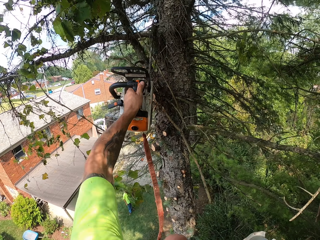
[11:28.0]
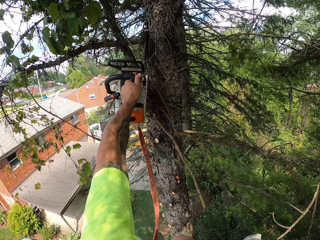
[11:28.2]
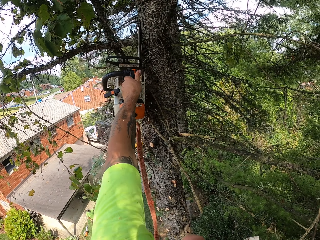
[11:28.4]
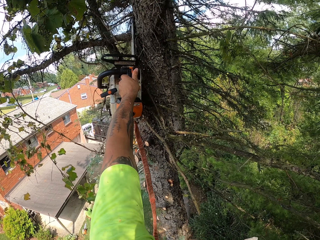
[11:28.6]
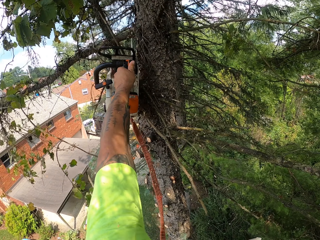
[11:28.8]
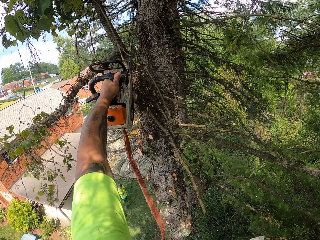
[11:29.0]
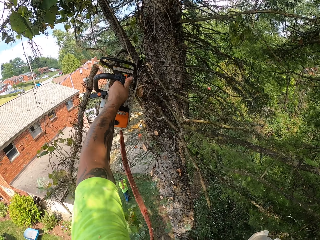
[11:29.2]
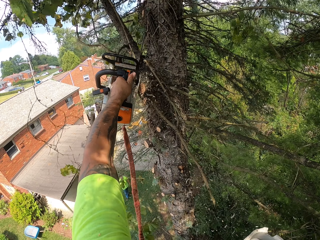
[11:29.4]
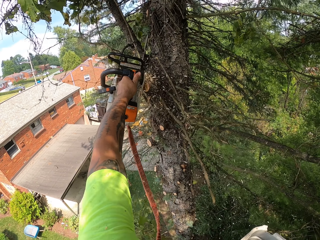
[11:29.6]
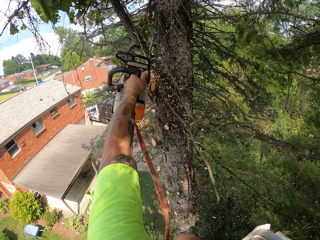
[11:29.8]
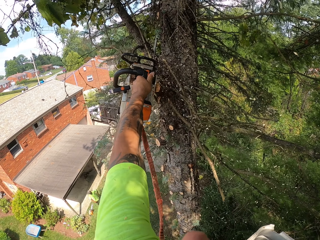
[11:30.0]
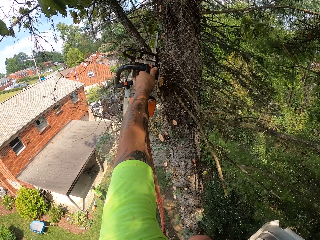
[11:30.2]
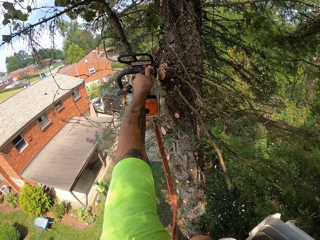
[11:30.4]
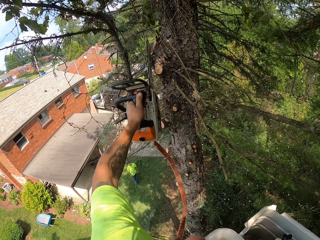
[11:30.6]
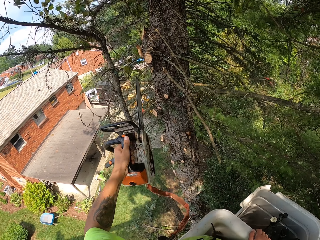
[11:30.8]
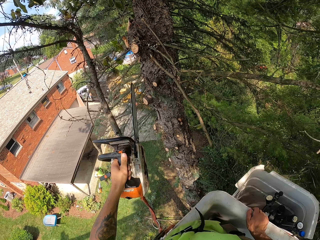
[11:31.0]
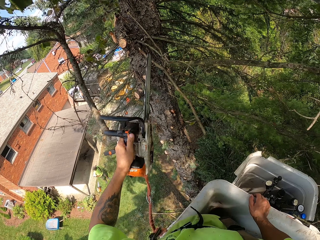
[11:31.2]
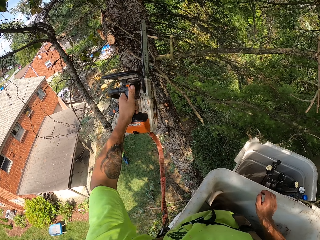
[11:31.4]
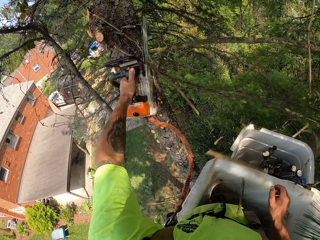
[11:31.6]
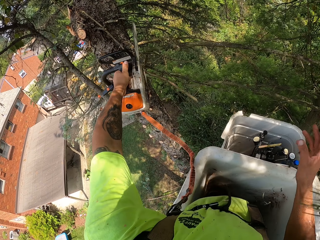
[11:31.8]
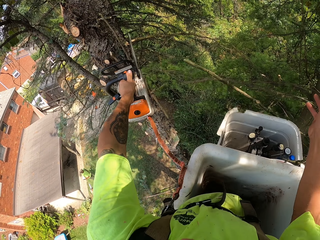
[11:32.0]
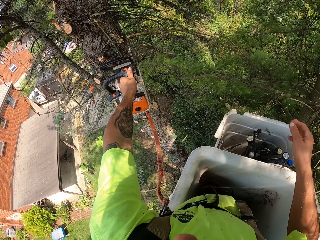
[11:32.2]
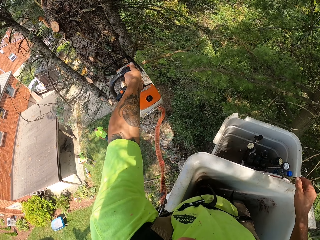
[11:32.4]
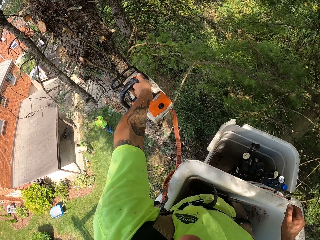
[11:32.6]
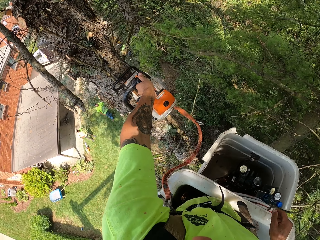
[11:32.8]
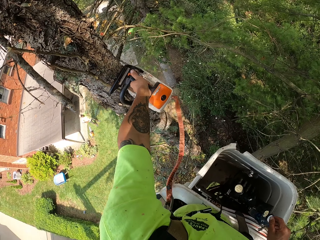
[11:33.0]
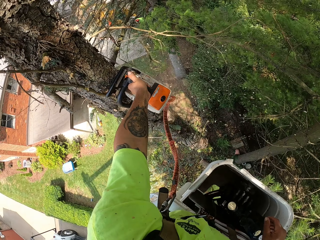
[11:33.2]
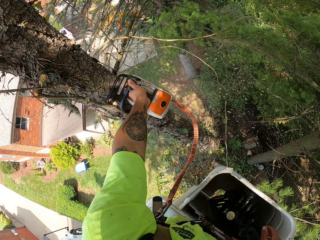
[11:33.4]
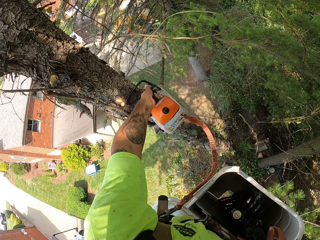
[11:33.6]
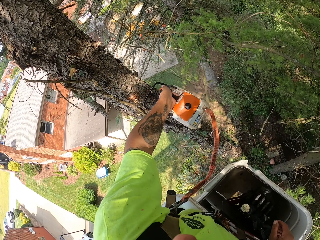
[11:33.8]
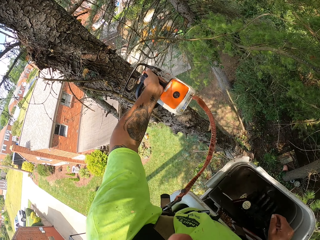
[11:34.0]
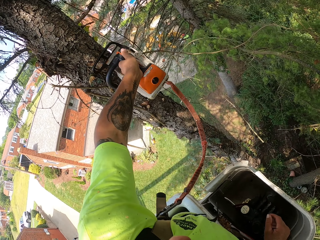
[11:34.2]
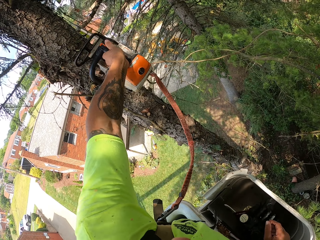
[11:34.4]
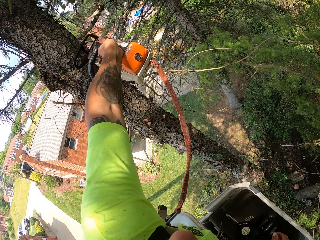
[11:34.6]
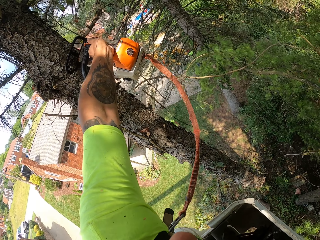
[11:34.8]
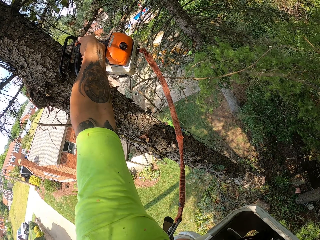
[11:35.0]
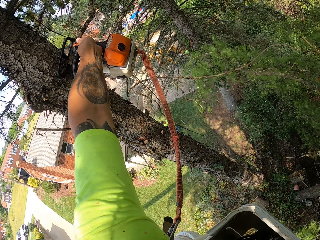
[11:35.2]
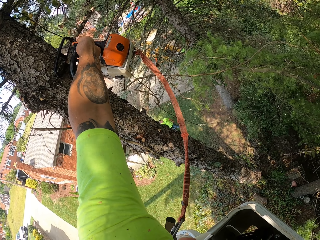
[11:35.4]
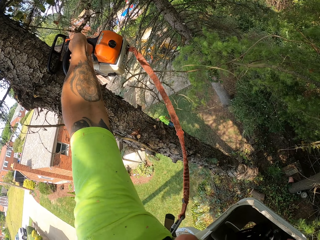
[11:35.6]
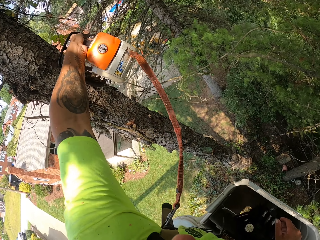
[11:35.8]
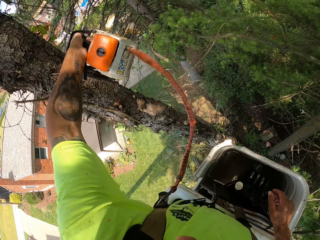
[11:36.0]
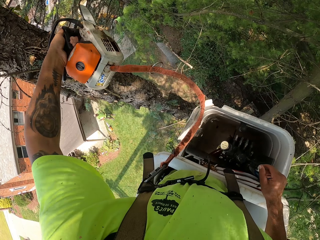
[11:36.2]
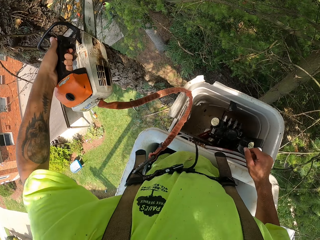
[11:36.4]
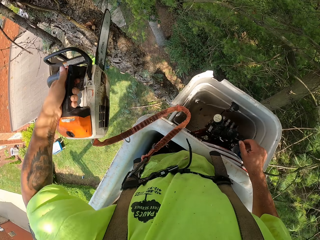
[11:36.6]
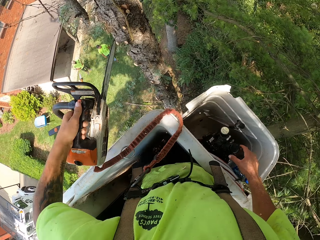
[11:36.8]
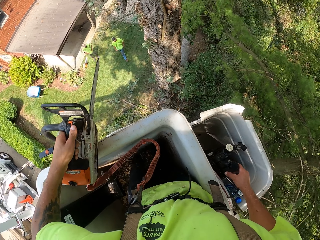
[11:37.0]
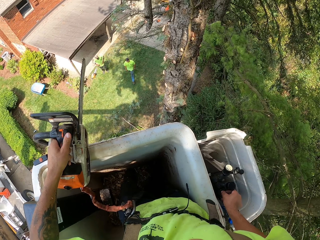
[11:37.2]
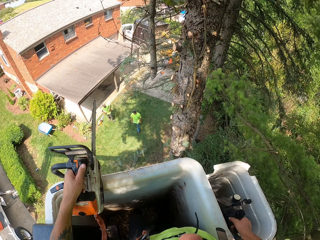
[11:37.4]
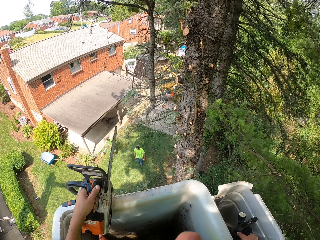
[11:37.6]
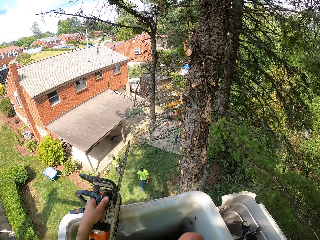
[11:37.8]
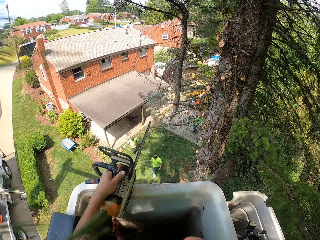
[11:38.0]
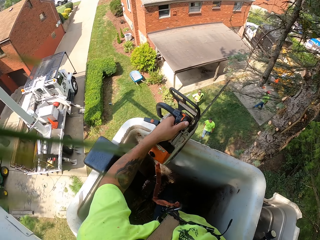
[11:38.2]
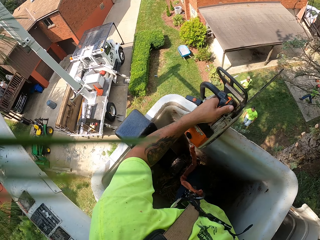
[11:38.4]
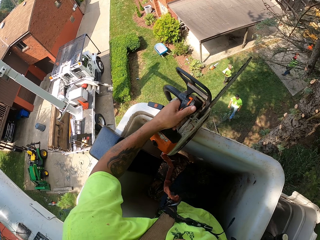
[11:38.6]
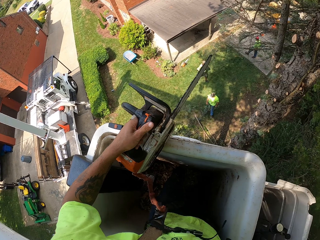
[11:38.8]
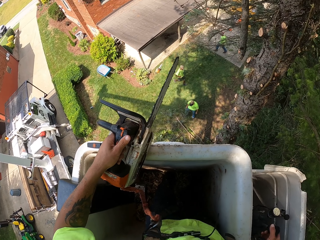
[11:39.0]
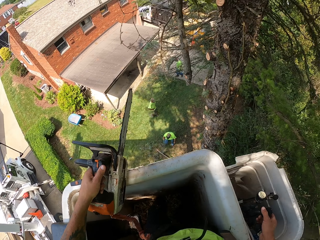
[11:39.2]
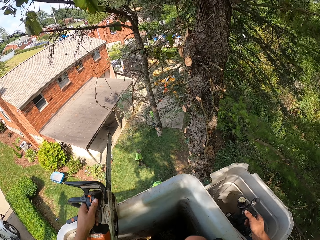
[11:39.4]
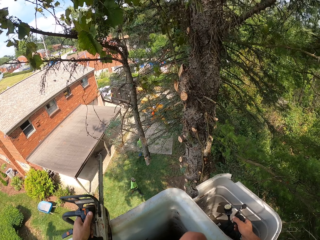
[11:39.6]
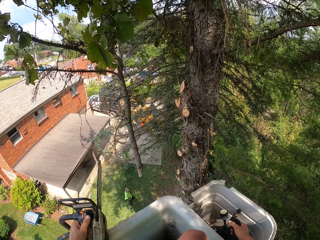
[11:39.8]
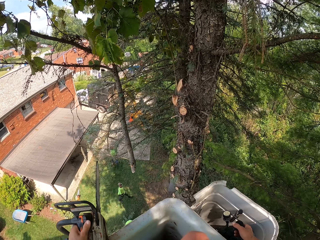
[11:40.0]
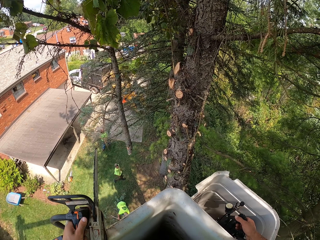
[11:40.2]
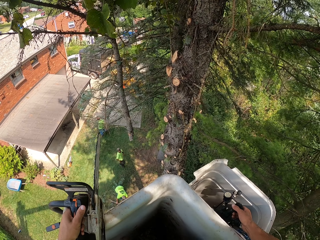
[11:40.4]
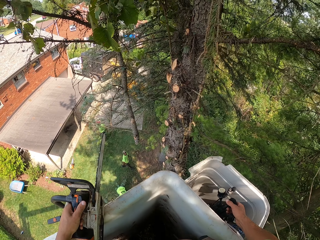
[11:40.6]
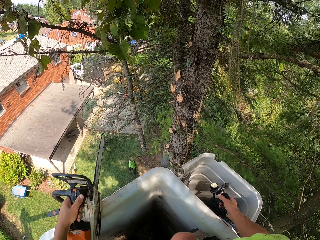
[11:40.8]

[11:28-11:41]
The camera wearer cuts off a branch from the tree with the chainsaw in his left hand, and again. He cuts off some branches from the tree with the chainsaw in his left hand. He cuts off a branch from the tree with the chainsaw in his left hand. He moves the hydraulic sticks of the boom lift with his right hand.

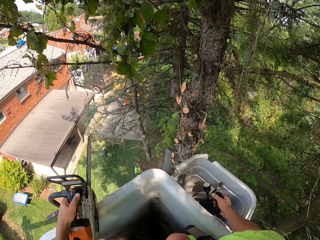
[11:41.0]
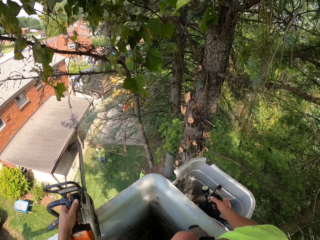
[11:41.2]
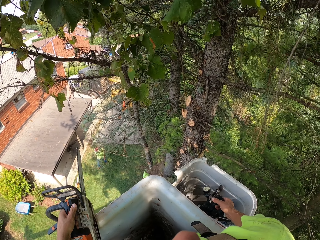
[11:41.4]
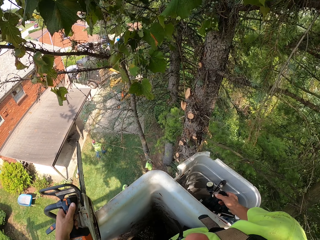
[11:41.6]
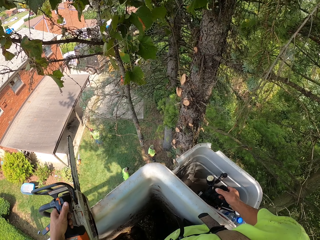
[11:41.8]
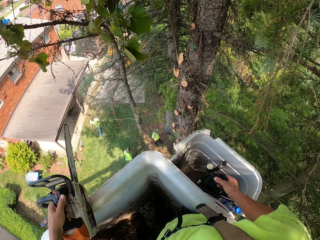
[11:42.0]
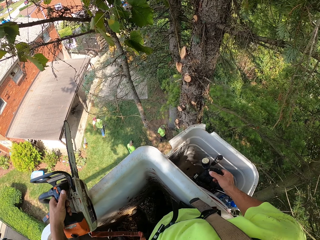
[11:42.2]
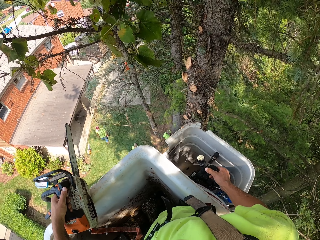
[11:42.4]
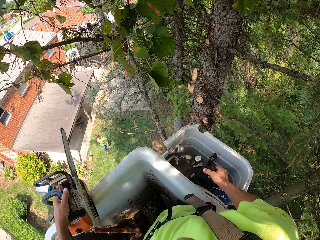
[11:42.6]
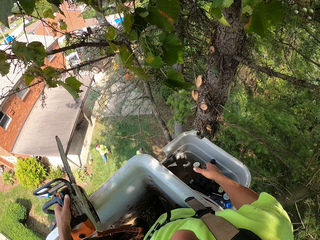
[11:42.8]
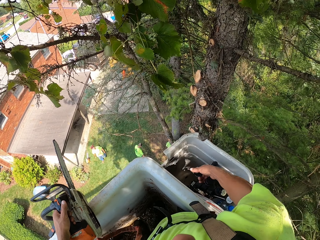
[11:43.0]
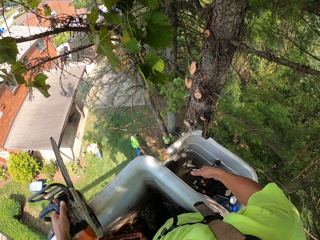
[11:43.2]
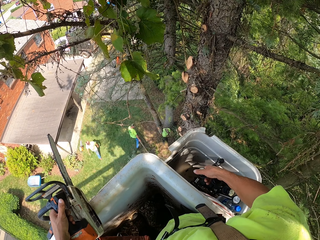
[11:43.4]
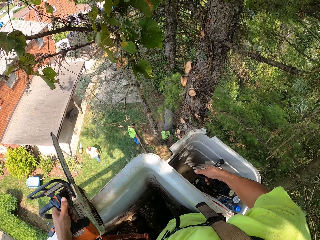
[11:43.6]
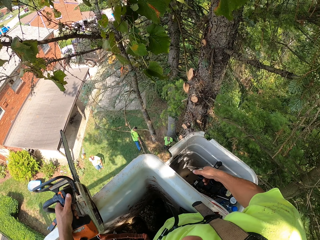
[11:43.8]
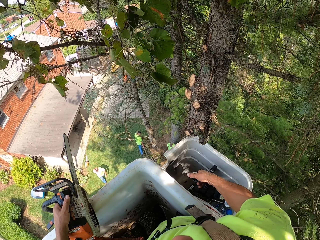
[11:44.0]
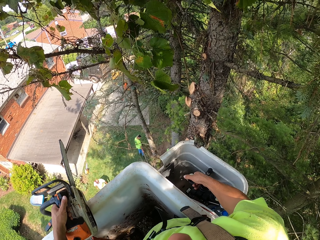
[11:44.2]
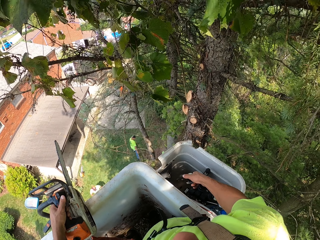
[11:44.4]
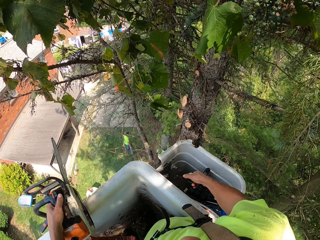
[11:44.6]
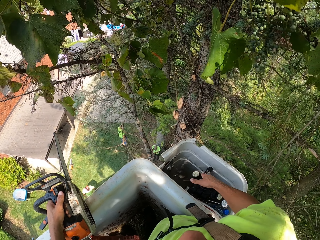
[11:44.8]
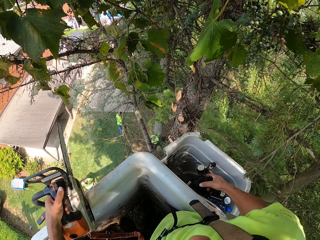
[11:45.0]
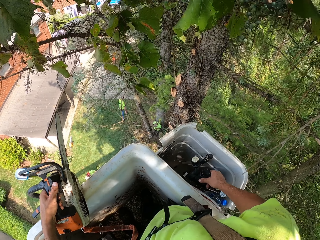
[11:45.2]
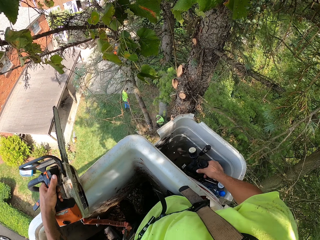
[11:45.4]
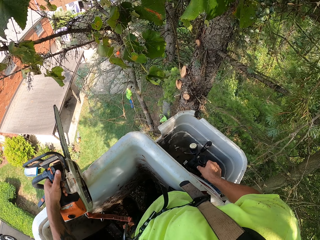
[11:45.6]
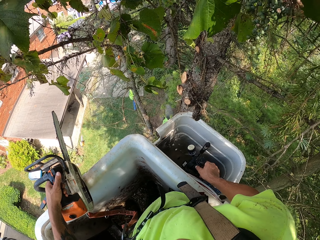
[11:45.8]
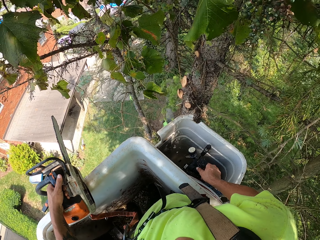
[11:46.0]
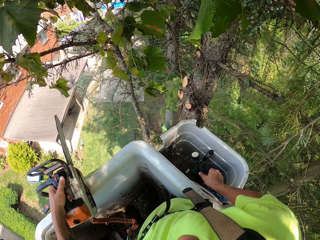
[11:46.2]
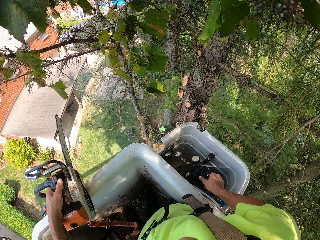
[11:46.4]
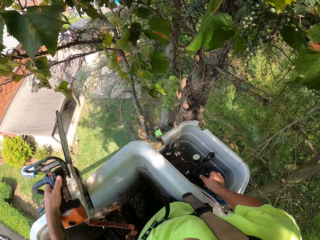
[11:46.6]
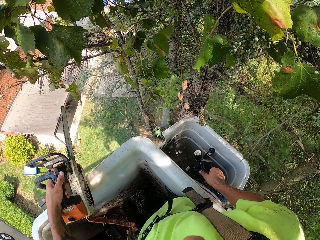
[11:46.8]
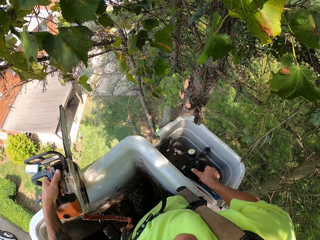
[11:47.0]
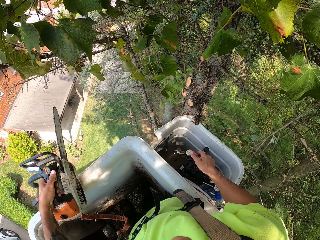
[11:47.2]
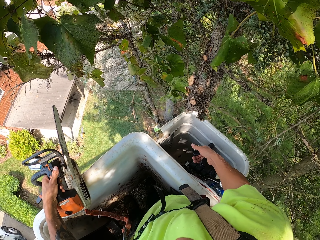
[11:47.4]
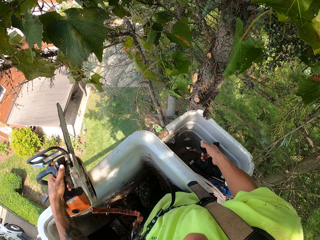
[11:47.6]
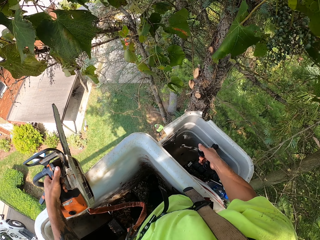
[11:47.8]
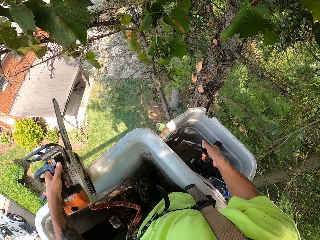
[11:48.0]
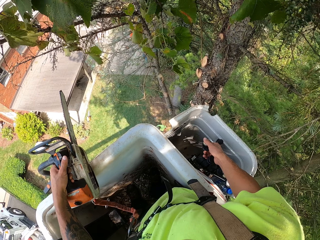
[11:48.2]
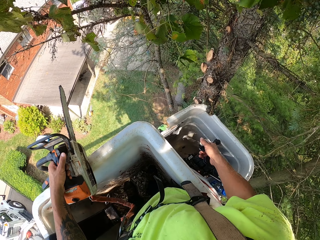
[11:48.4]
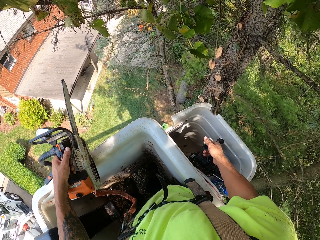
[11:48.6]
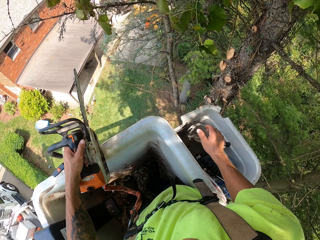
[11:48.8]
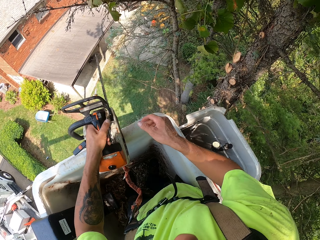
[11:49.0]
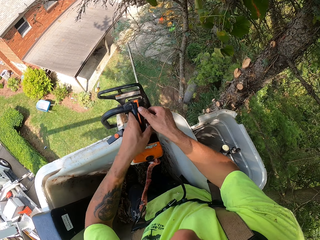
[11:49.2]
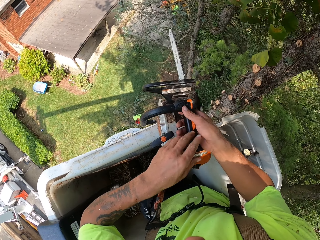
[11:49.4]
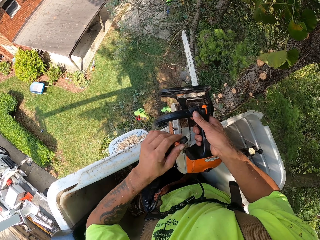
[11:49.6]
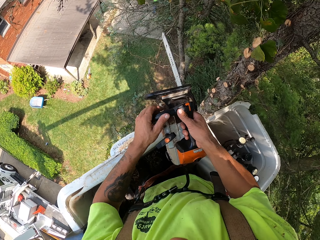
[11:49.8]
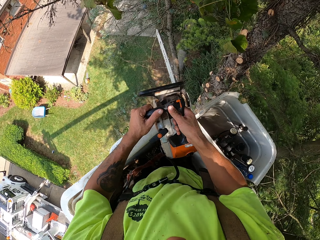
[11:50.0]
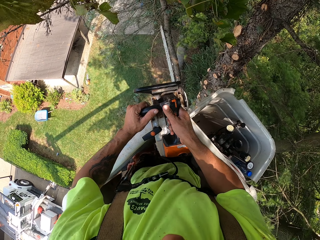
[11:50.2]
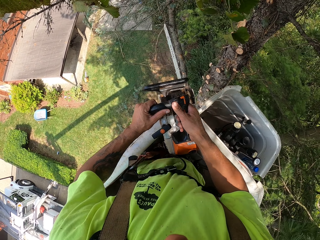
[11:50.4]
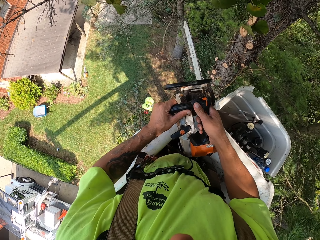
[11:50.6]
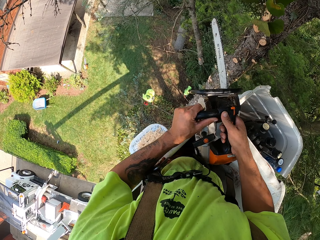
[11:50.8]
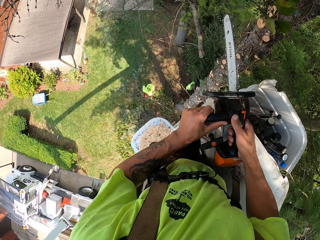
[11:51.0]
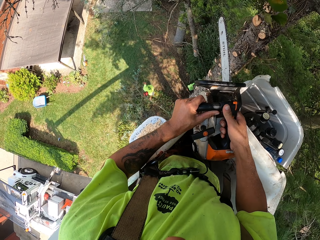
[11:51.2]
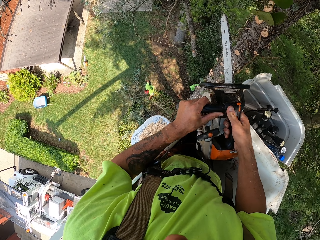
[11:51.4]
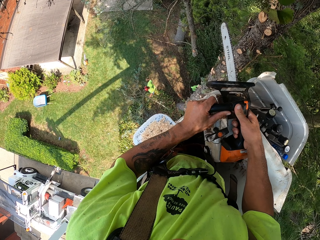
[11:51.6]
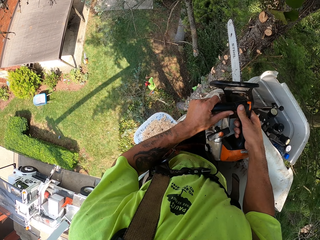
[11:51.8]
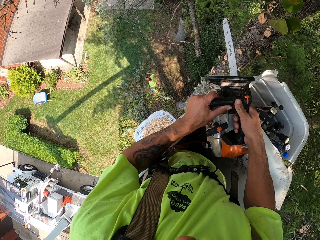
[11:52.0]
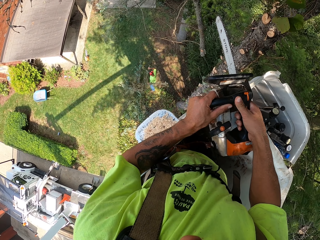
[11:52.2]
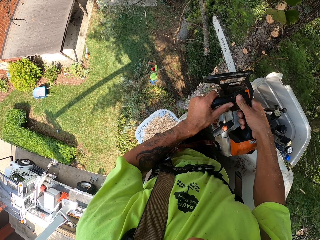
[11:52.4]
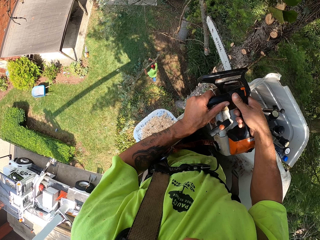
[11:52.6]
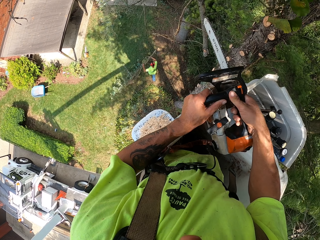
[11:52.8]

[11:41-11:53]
The camera wearer passes the chainsaw to his right hand. He holds the handle of the chainsaw with his left hand. A man packs some tree branches from the ground with both hands.
